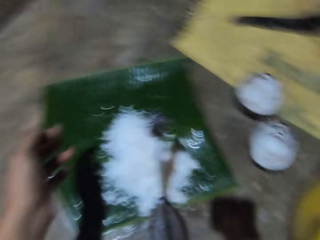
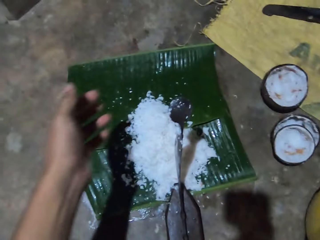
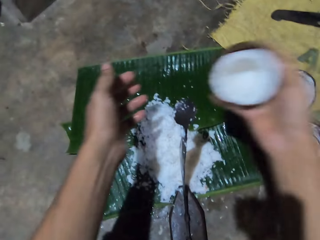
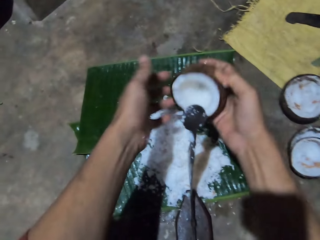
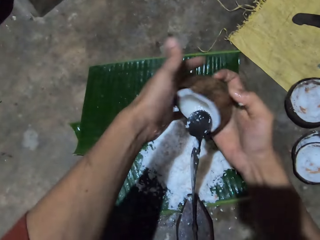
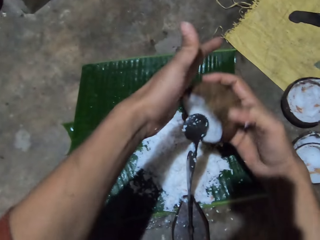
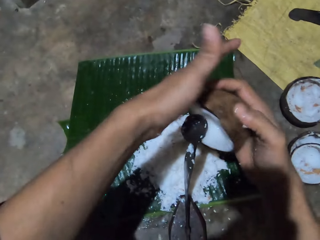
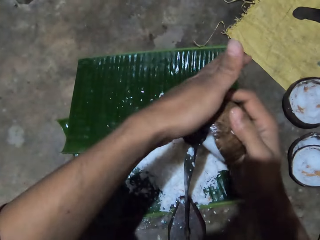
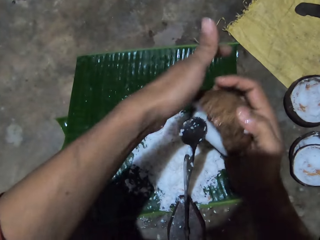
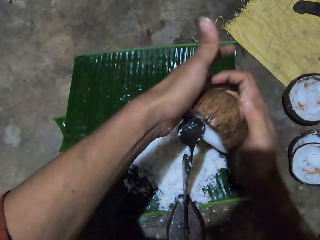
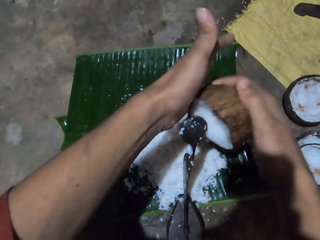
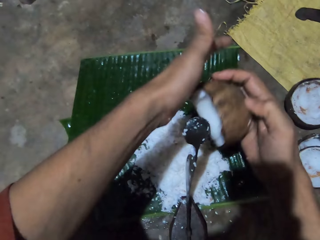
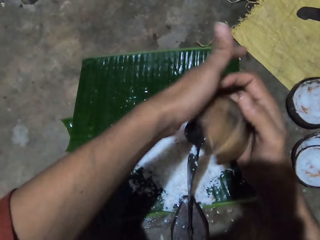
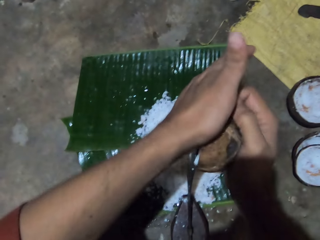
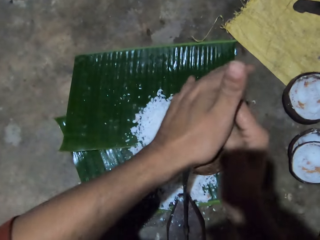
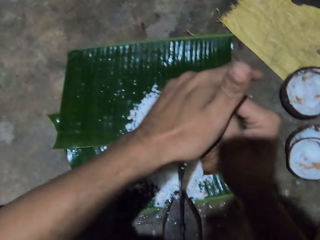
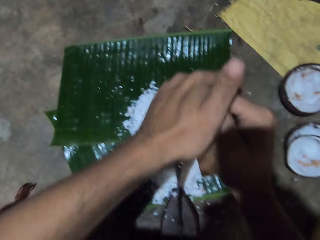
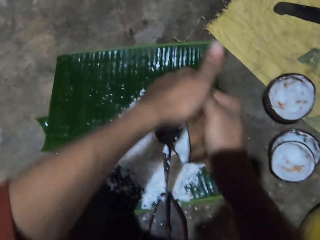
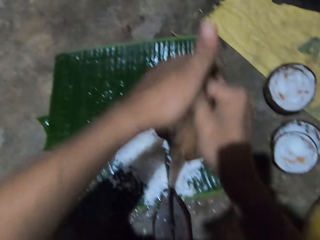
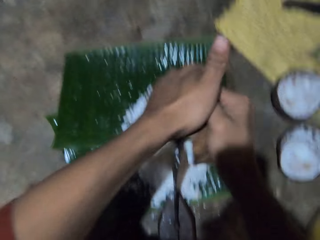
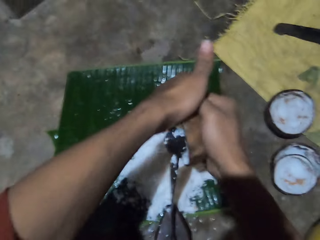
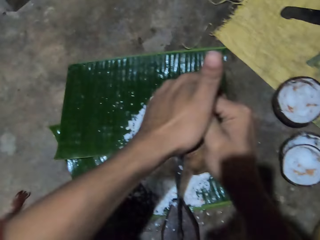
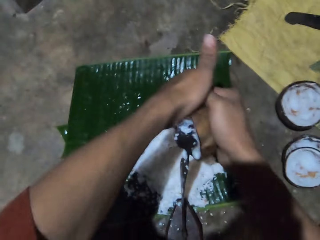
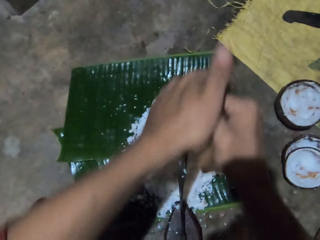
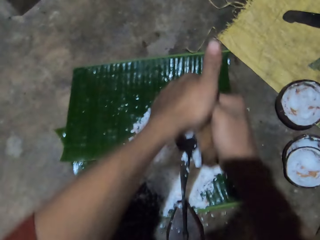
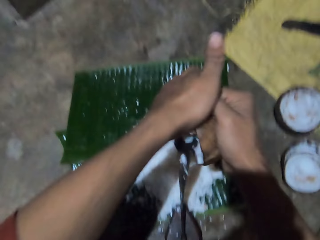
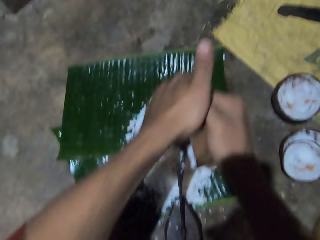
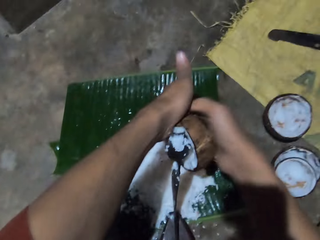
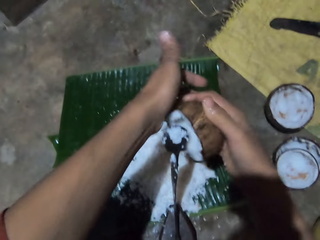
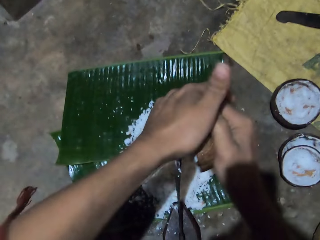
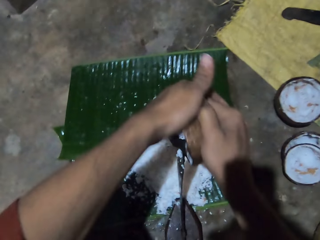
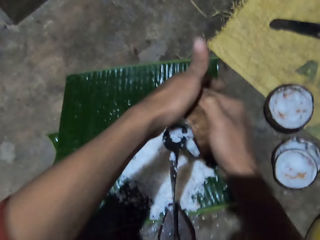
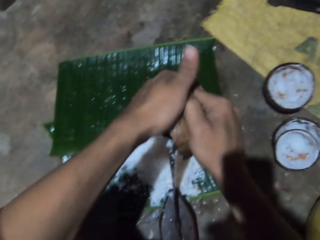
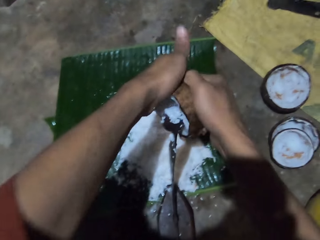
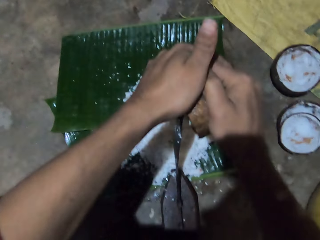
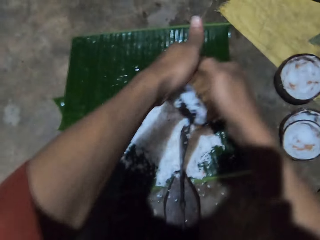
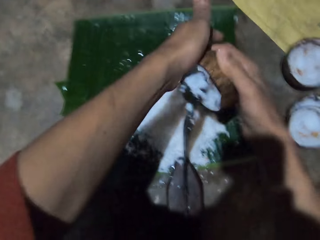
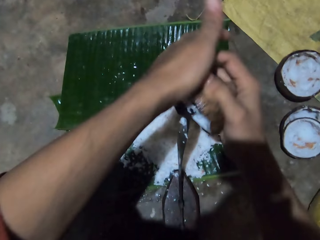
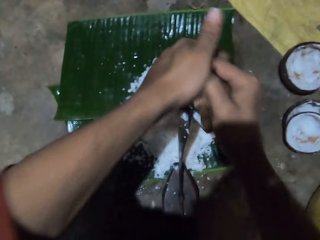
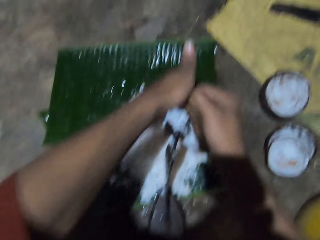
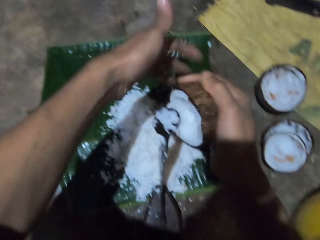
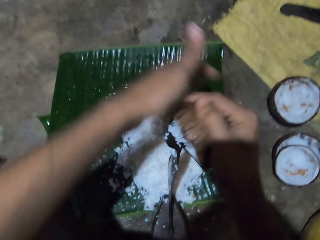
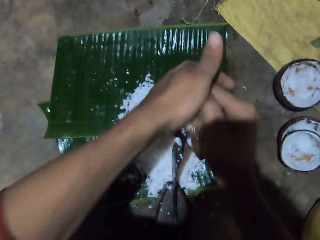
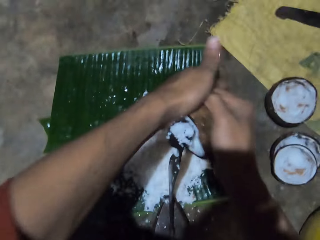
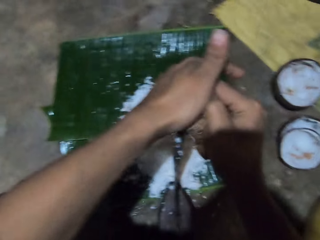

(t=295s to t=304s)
The camera wearer turns the coconut. They grind the coconut. They peel the coconut with a coconut peeler.

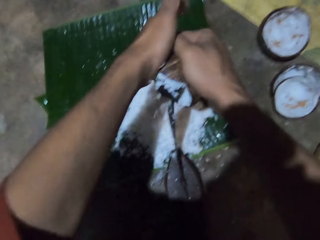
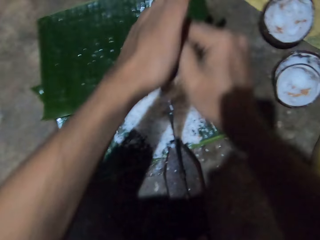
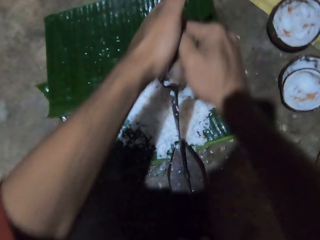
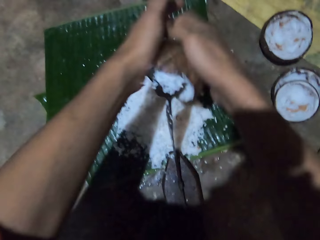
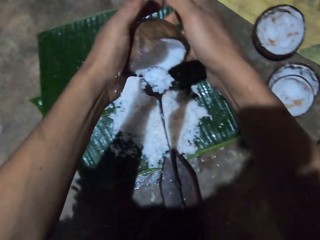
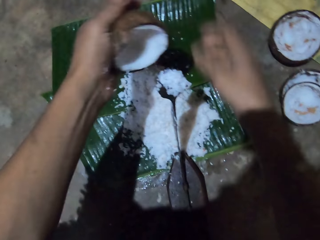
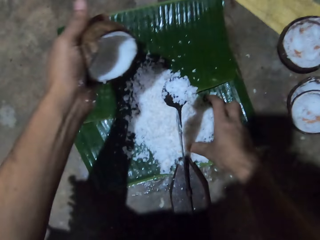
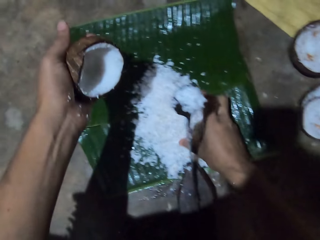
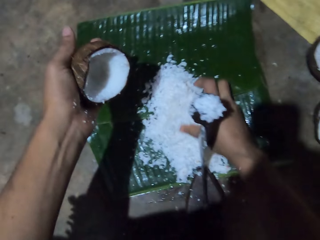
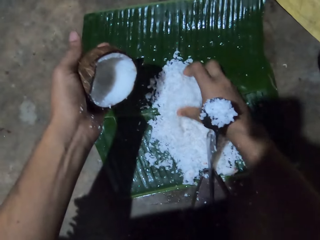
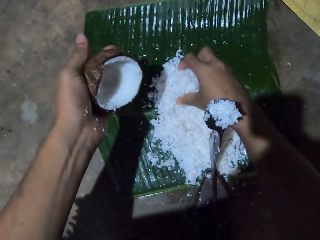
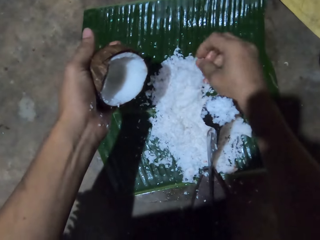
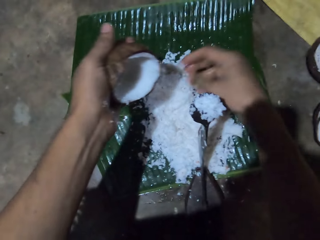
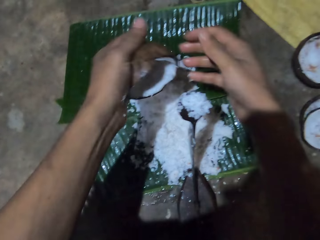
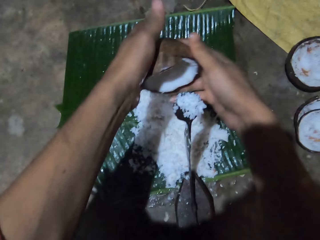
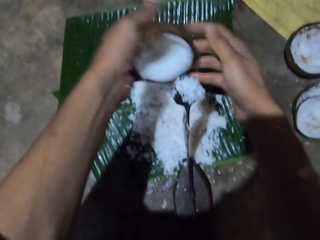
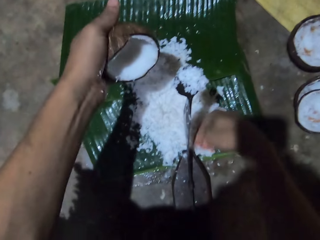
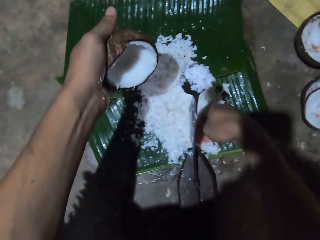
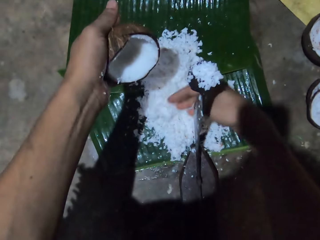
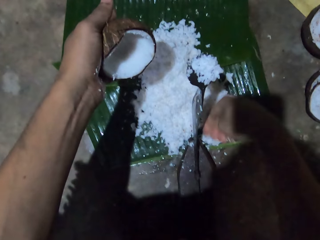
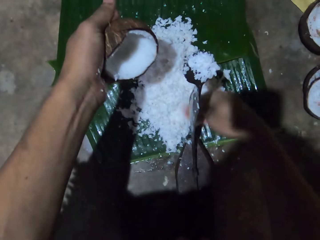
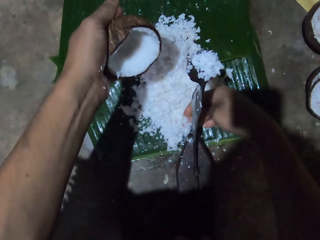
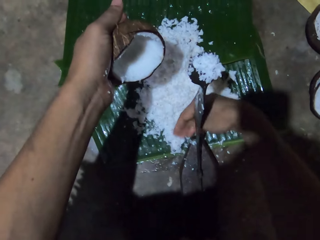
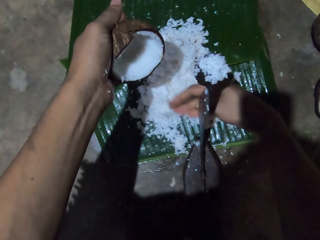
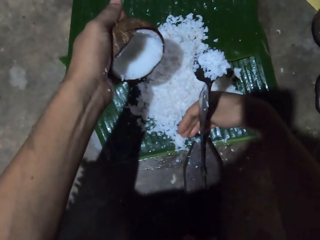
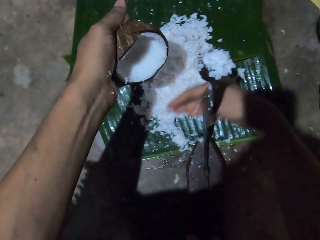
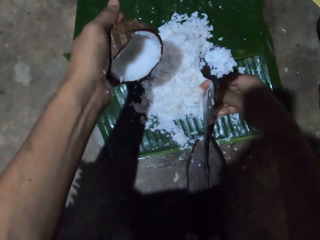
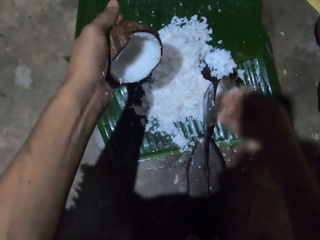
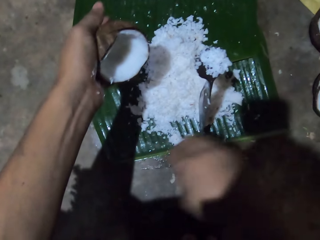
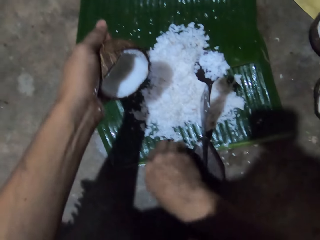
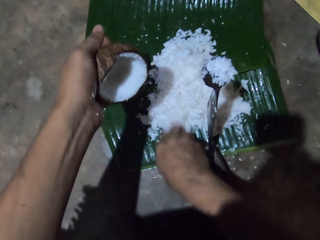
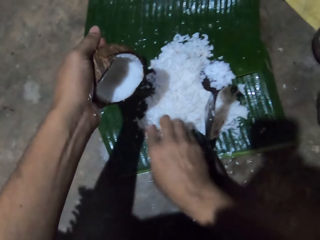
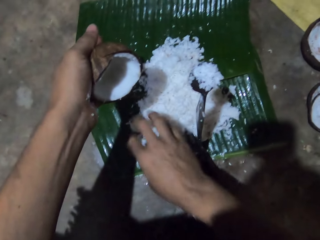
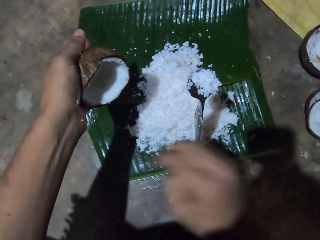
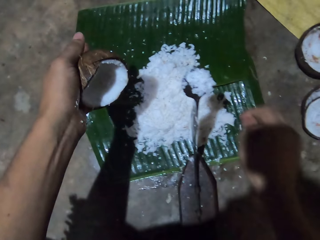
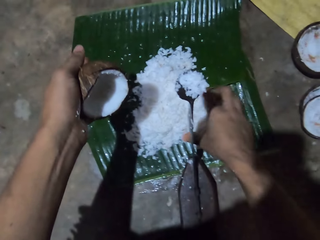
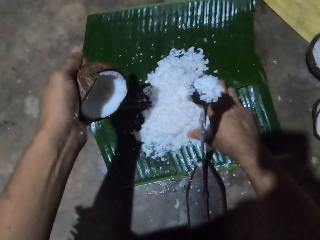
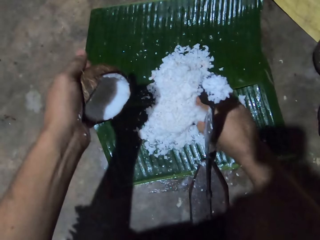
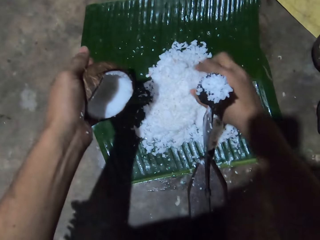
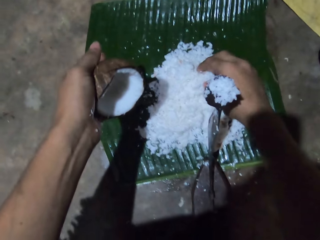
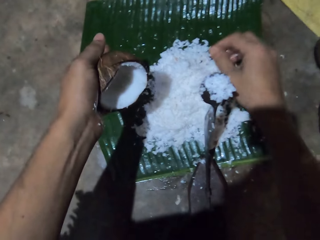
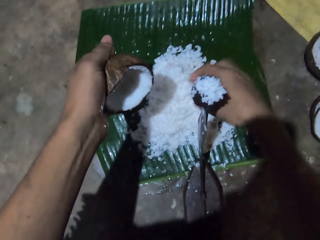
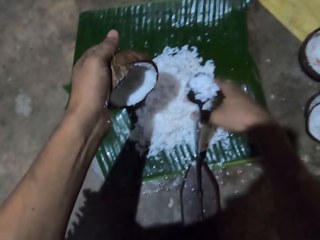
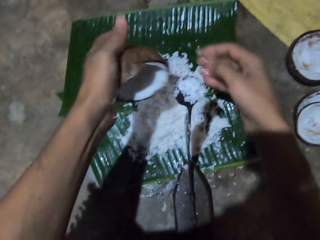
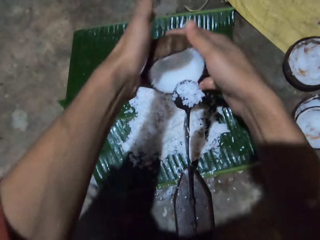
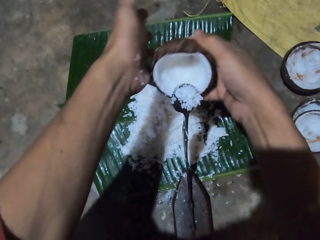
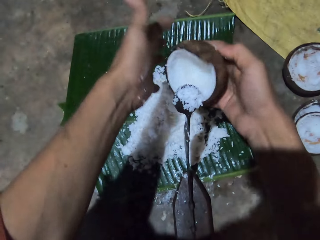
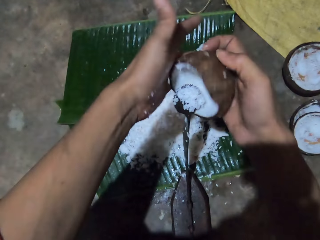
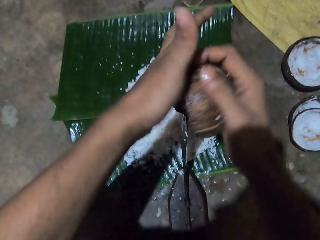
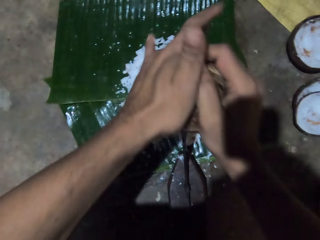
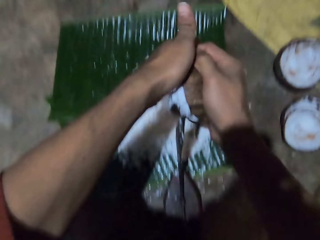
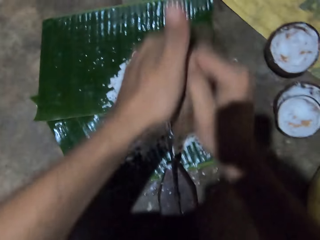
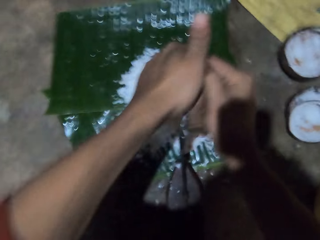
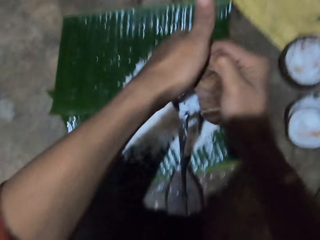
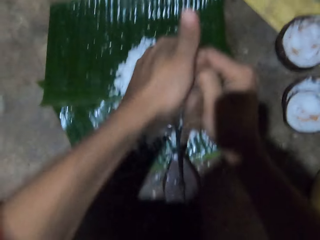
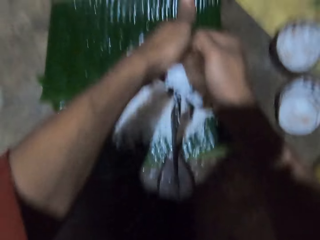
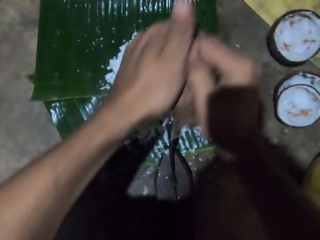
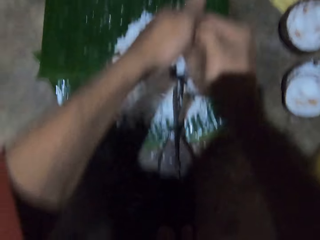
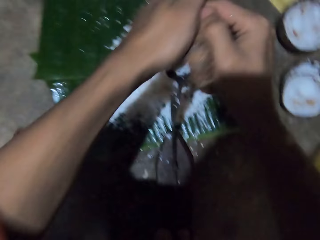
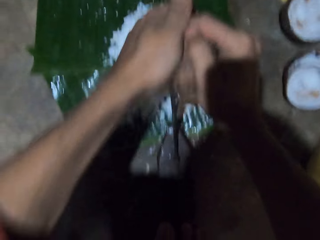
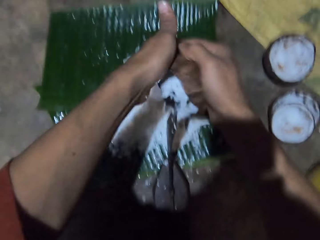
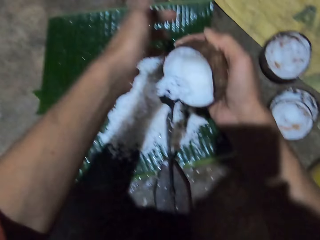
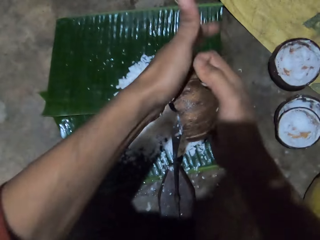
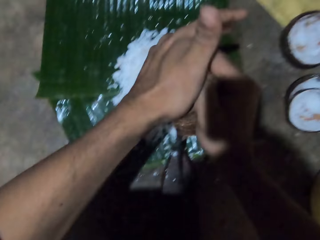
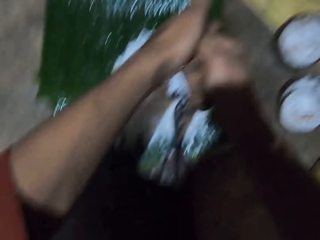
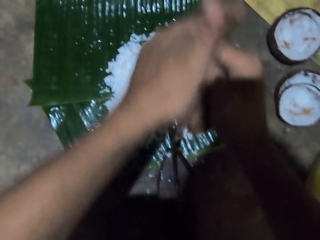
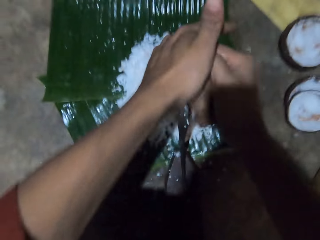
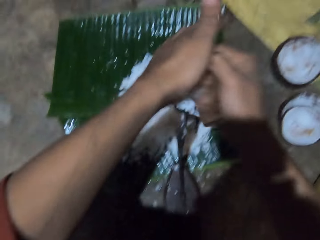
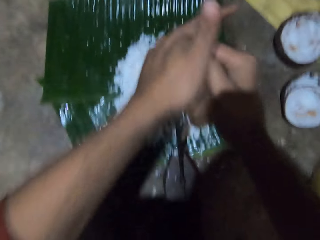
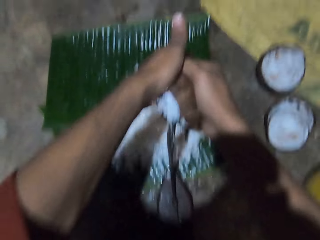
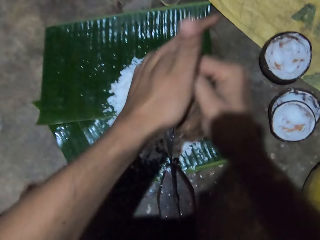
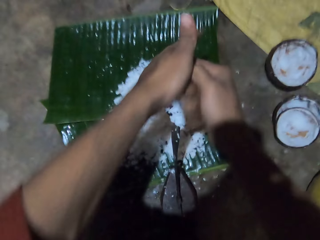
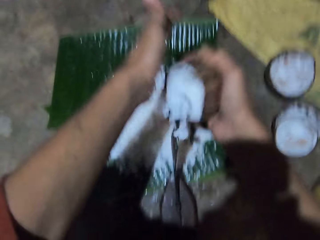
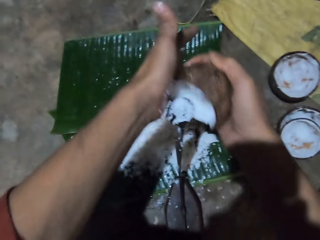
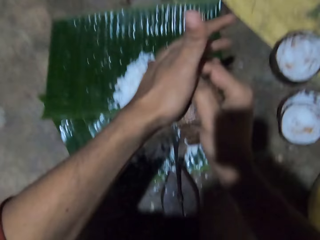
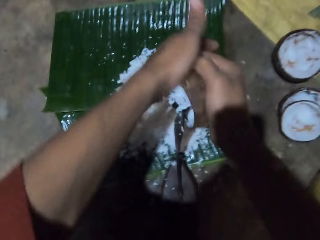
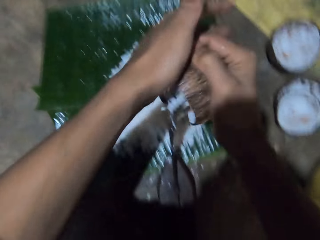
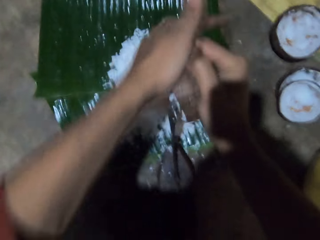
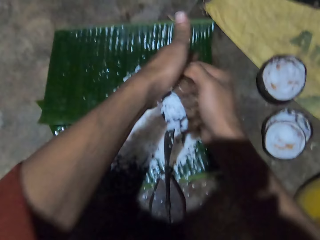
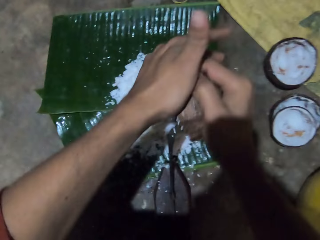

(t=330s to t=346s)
The camera wearer moves the coconut with her finger in the banana leaves. She peels the coconut with a coconut peeler. She grinds the coconut.
